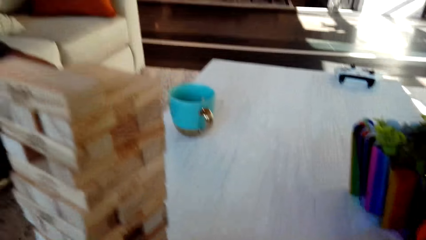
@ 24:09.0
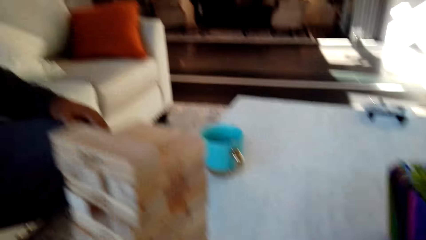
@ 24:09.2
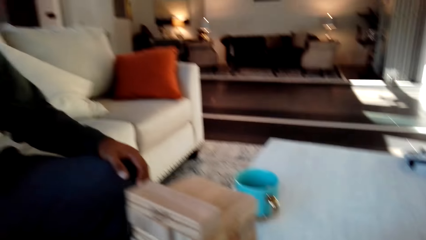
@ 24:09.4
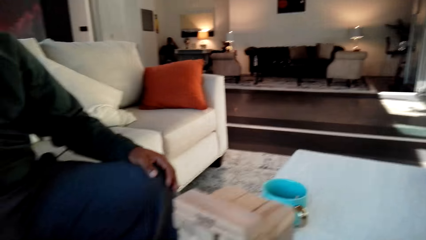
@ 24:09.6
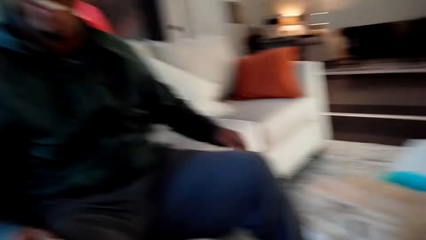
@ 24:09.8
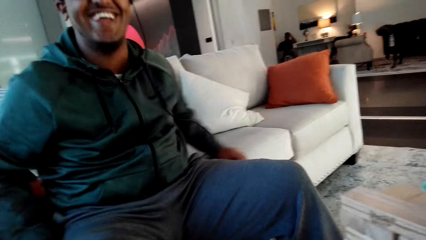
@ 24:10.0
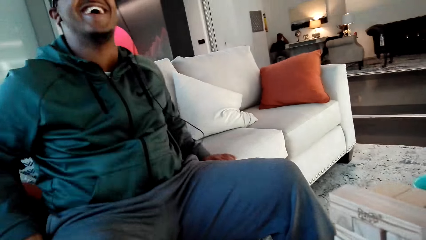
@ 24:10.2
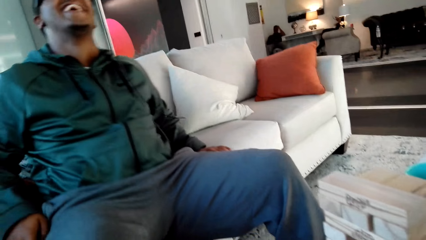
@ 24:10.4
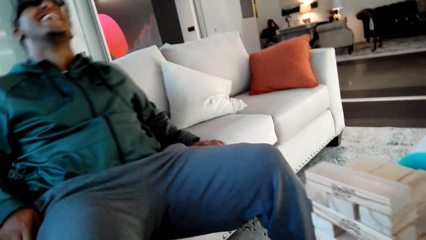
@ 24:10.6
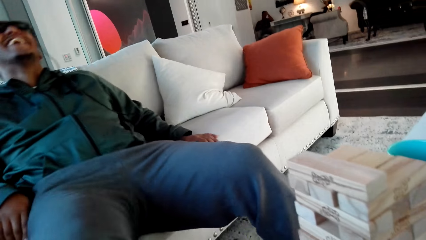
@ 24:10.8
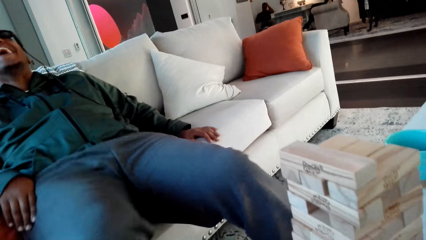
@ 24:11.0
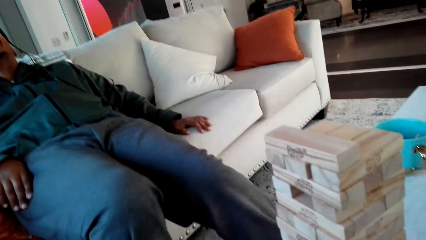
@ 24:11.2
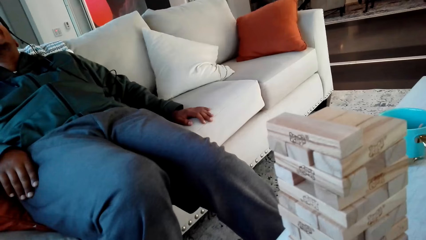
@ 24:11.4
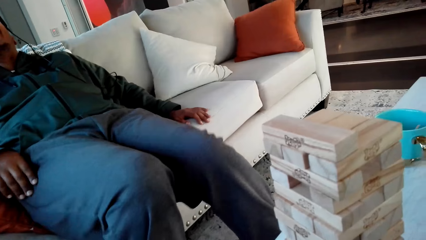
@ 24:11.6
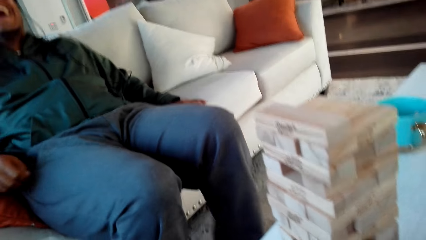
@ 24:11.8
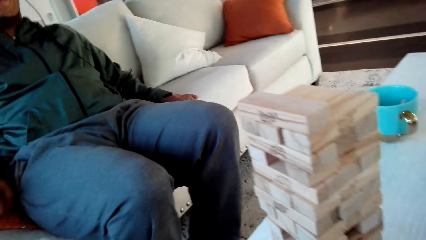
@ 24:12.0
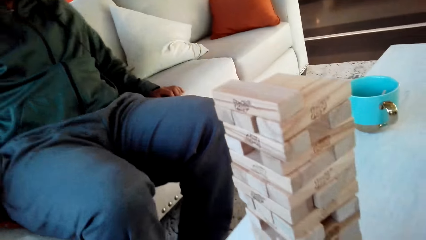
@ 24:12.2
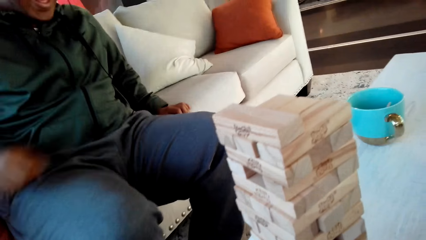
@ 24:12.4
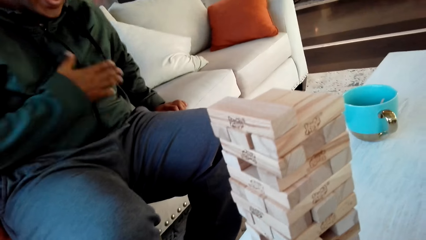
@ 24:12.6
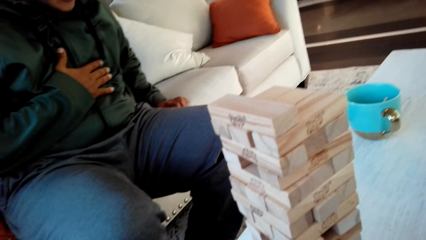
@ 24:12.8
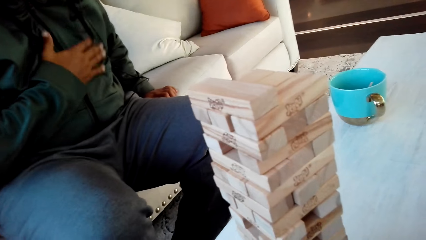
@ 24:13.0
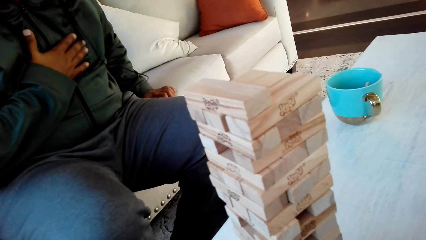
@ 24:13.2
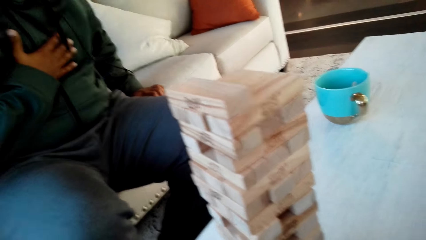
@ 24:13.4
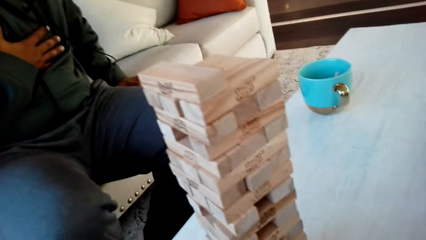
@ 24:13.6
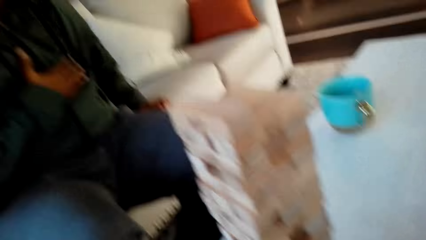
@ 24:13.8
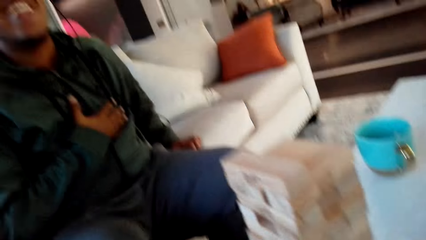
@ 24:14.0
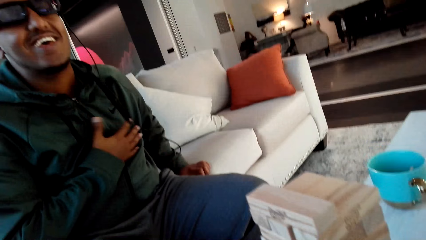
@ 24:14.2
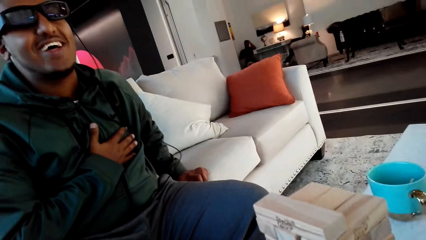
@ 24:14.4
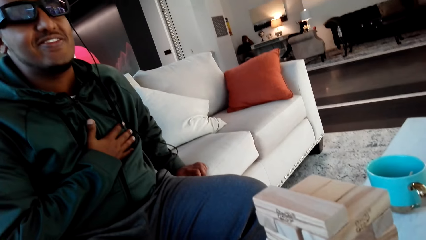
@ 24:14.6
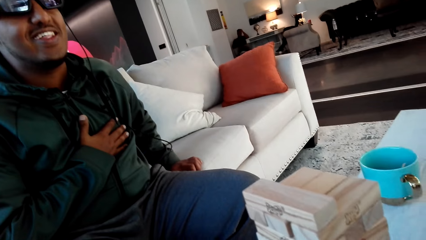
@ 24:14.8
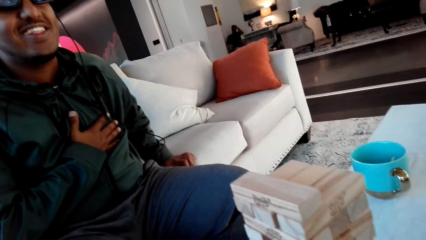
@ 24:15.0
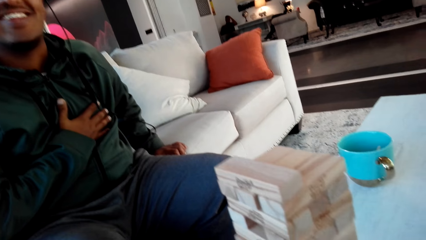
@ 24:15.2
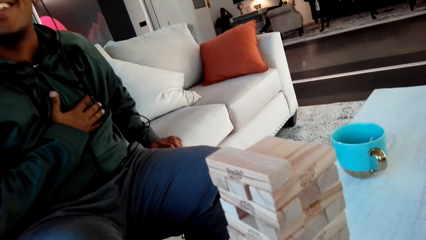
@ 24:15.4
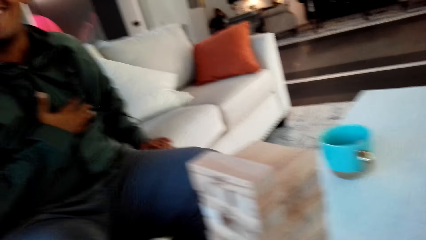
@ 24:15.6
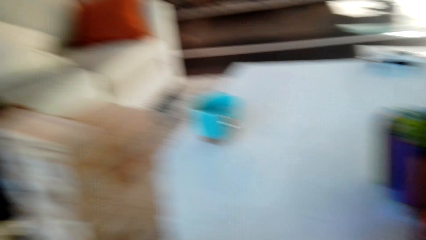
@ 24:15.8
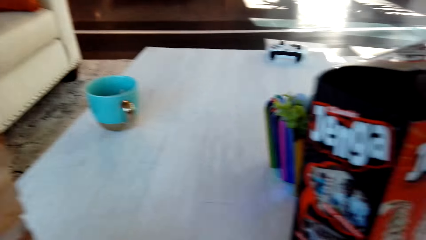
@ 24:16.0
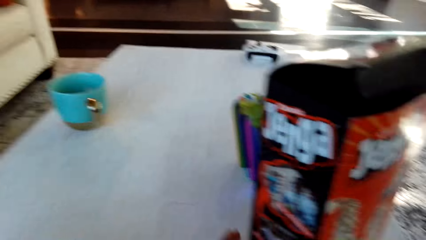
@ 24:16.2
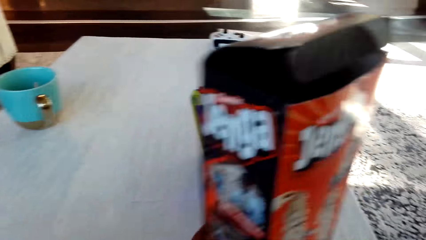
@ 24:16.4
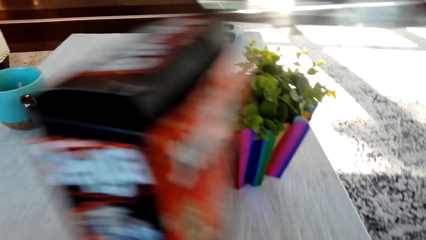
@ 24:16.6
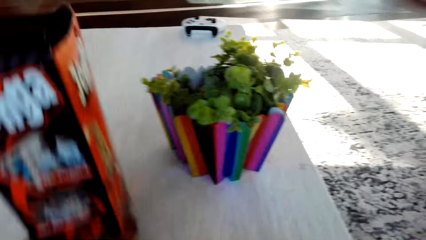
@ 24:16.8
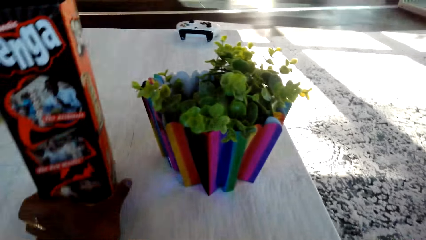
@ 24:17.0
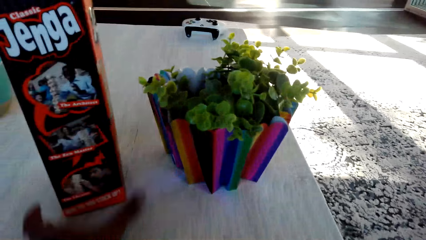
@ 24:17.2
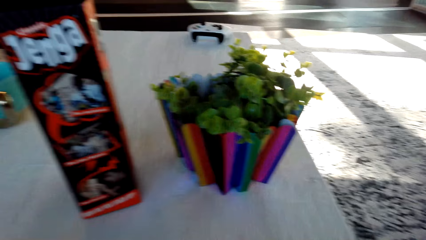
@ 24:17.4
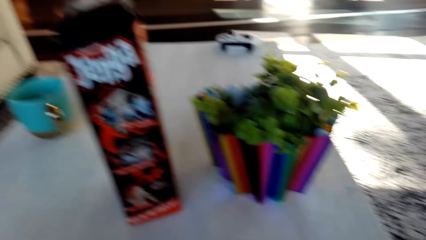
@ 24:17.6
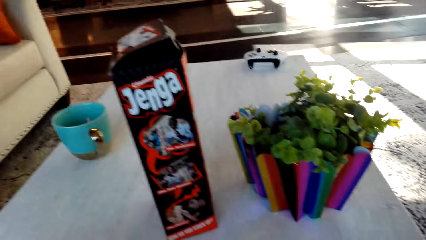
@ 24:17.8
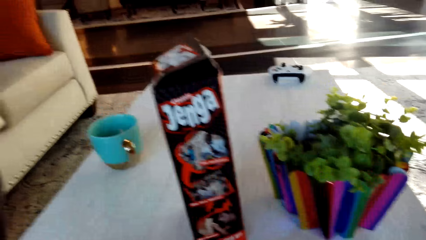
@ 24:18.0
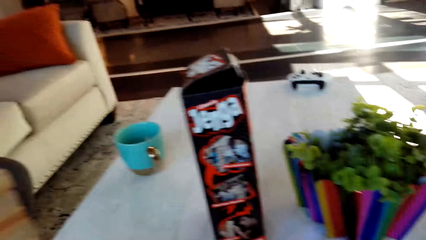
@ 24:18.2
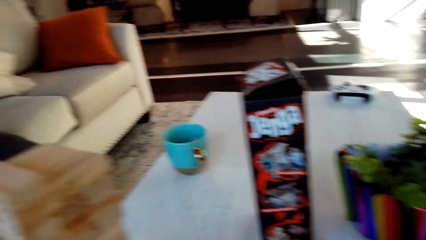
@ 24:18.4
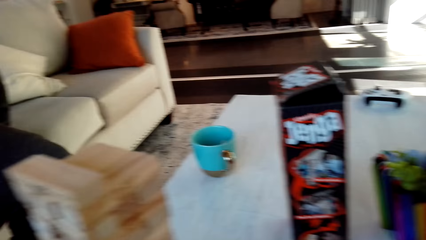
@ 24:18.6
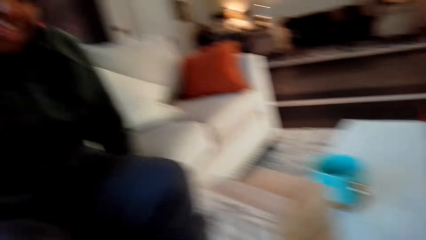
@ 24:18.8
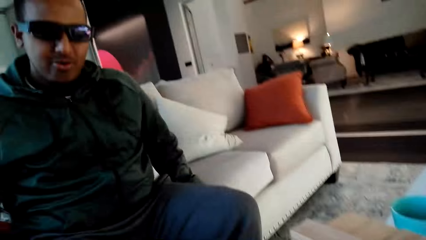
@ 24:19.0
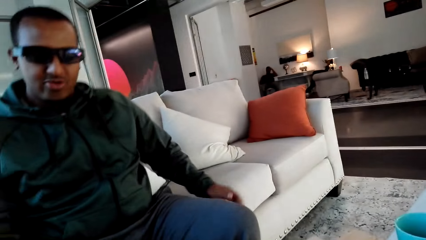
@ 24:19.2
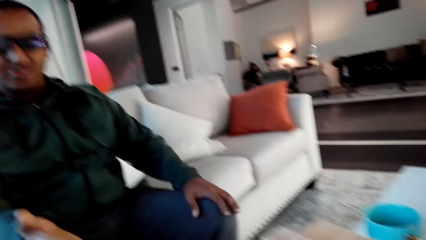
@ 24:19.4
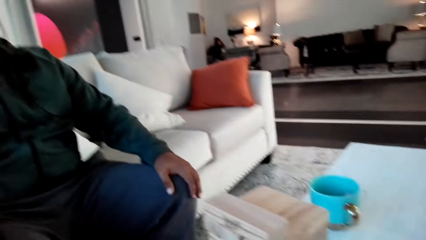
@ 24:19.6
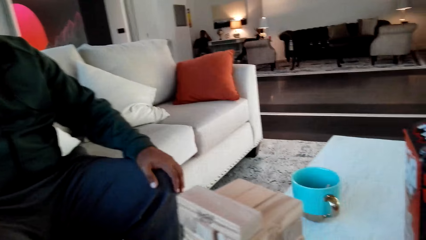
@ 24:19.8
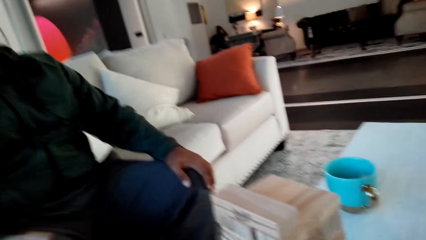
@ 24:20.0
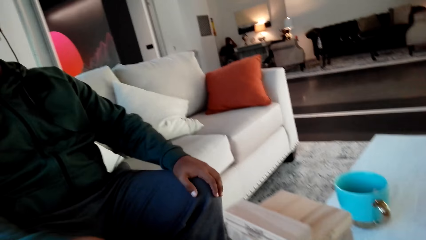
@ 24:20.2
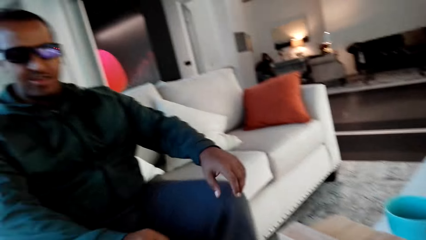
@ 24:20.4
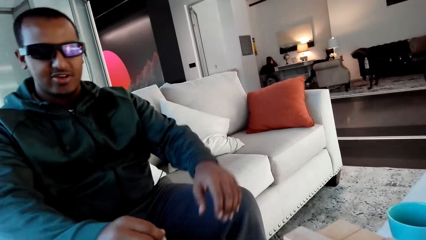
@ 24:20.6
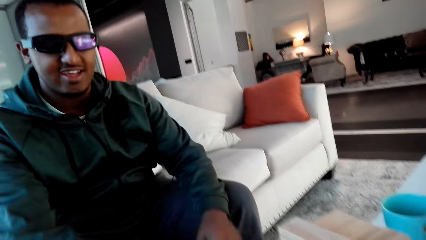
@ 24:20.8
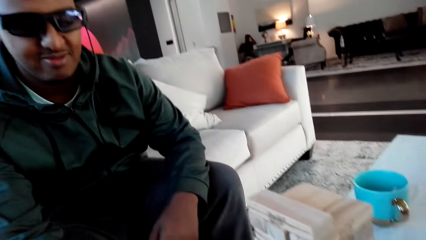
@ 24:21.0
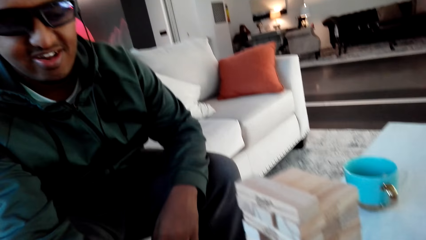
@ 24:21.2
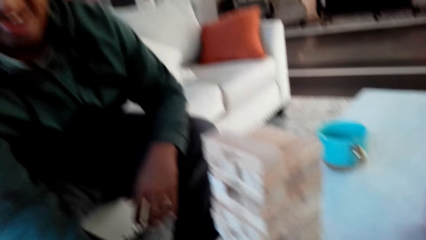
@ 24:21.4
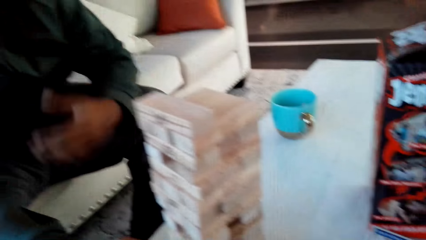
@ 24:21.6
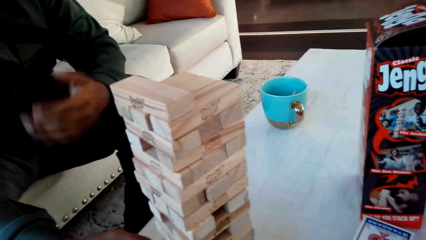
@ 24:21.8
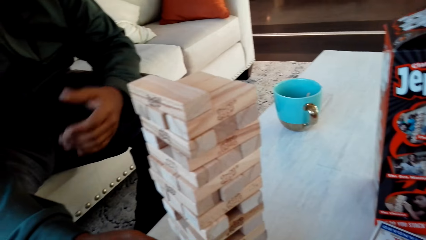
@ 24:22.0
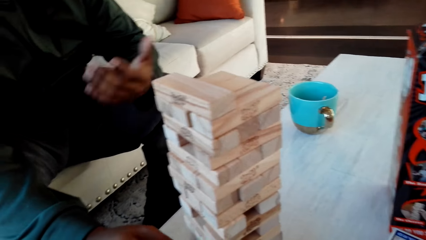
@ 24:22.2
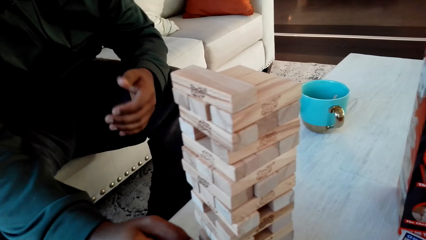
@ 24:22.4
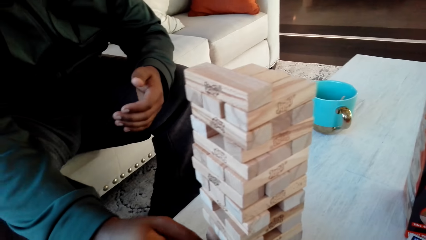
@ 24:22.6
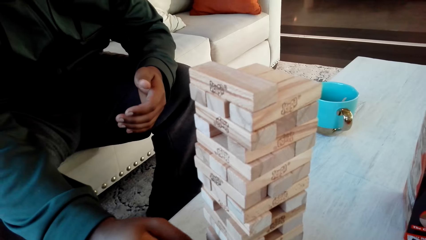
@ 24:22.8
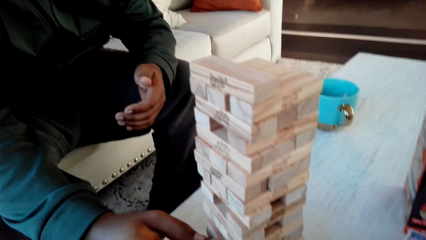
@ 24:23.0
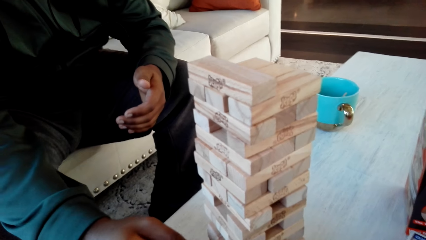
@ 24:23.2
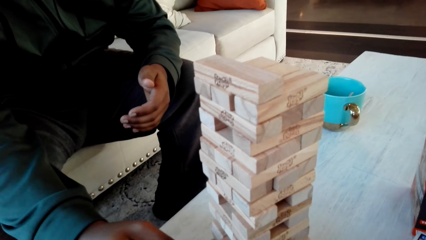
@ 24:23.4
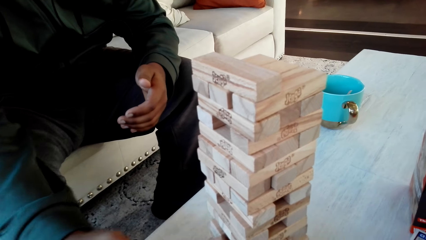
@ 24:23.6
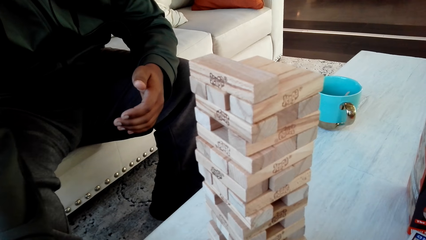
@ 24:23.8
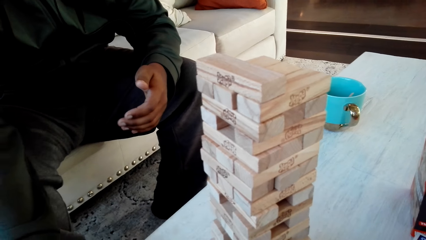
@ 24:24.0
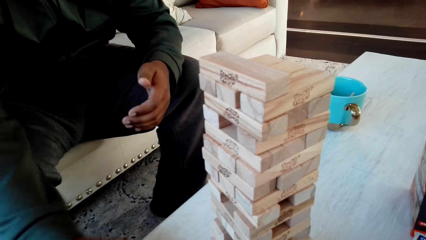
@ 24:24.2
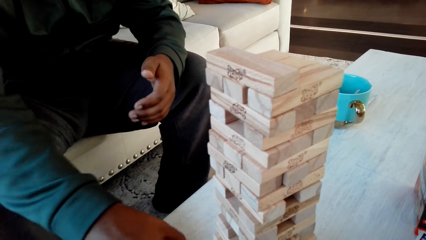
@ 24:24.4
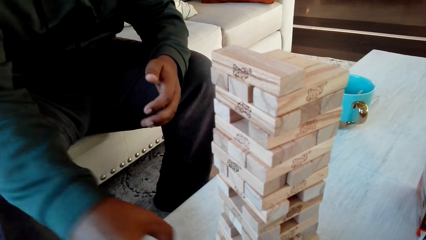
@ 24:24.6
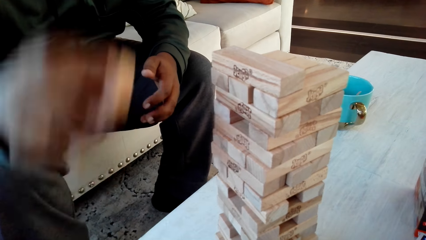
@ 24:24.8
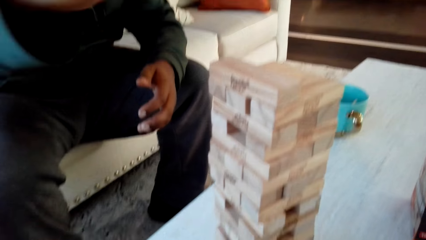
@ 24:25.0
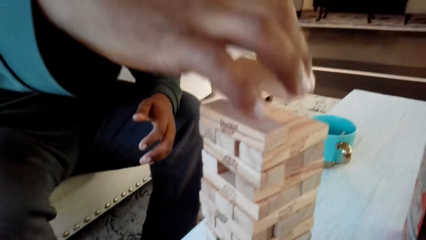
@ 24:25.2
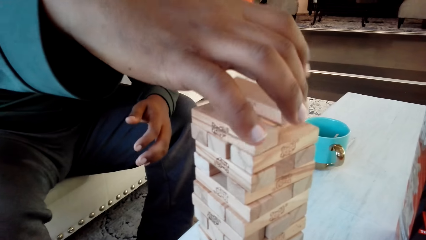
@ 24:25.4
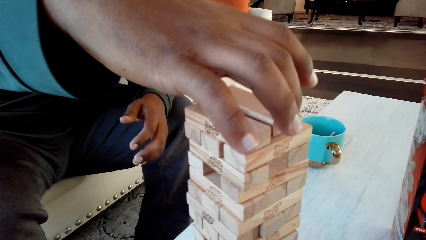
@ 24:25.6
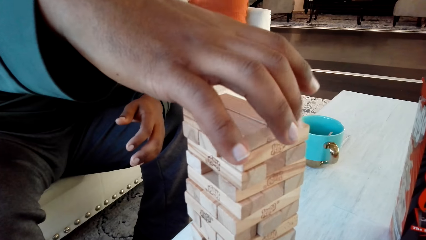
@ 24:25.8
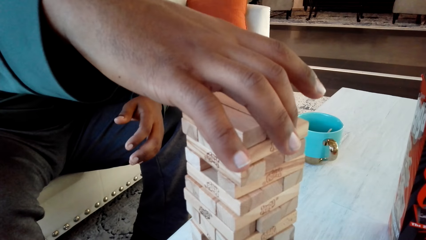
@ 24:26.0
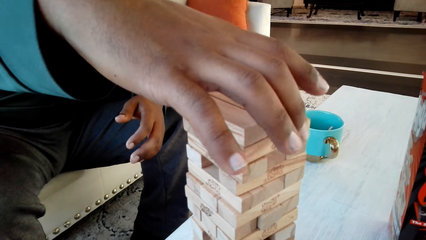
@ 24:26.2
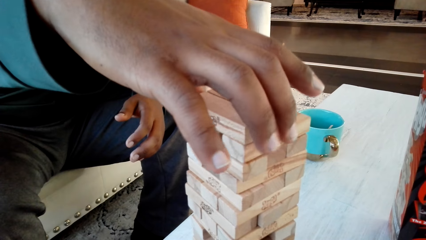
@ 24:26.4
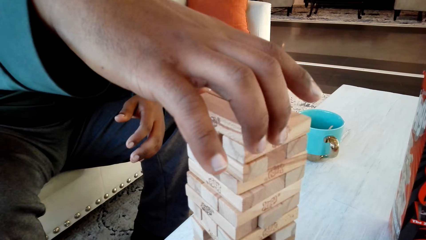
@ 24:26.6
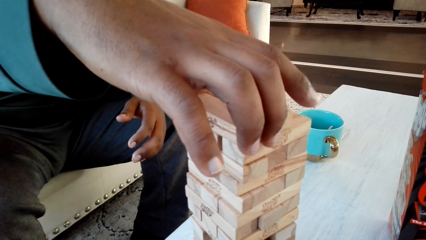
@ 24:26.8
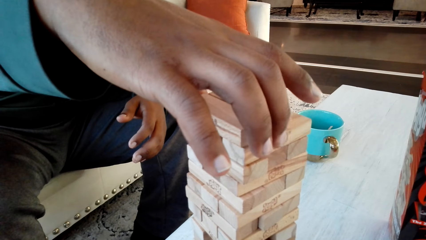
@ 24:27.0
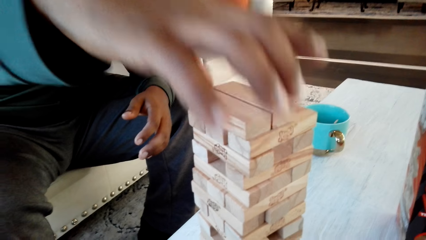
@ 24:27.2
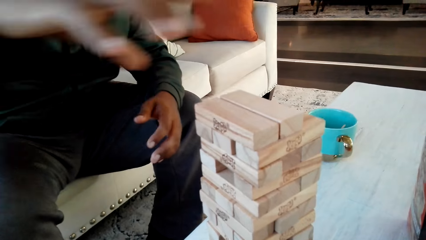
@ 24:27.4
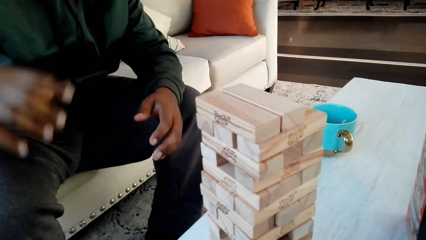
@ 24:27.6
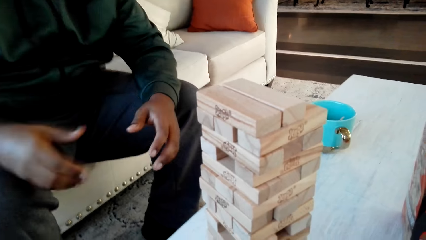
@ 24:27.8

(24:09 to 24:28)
The camera wearer moves a box on the table. They converse with a man. They play classic Jenga game with the man.
